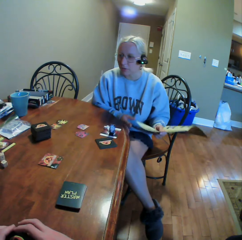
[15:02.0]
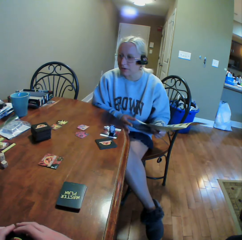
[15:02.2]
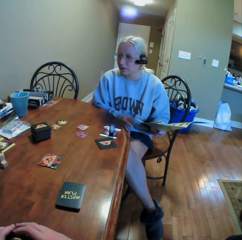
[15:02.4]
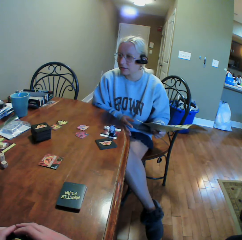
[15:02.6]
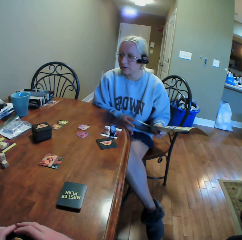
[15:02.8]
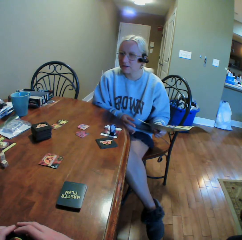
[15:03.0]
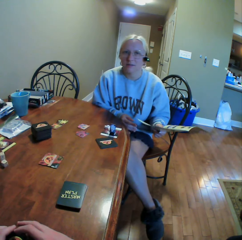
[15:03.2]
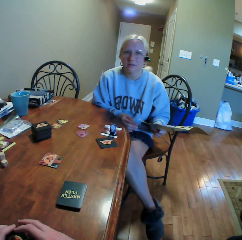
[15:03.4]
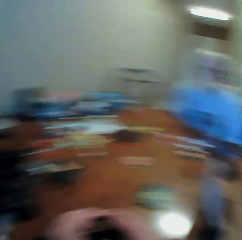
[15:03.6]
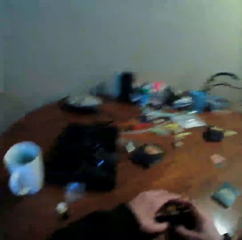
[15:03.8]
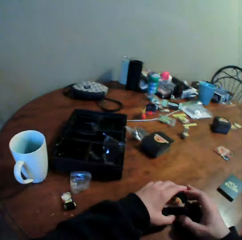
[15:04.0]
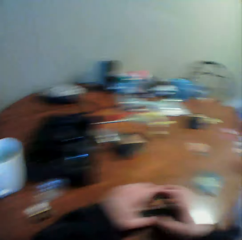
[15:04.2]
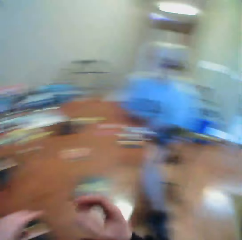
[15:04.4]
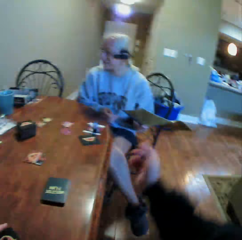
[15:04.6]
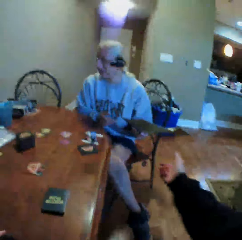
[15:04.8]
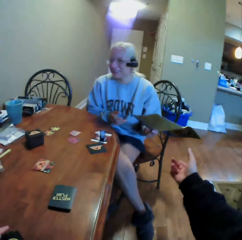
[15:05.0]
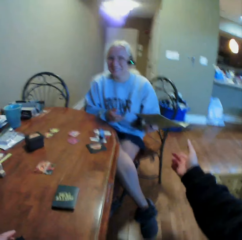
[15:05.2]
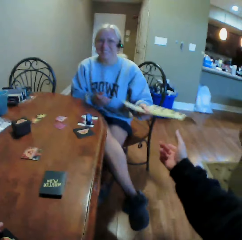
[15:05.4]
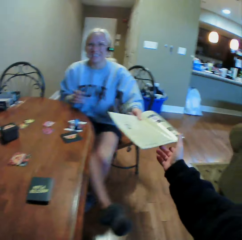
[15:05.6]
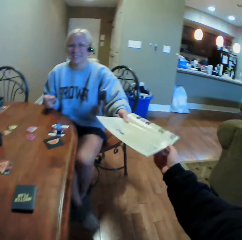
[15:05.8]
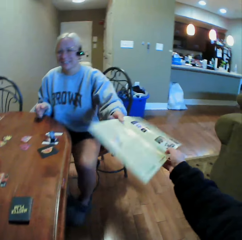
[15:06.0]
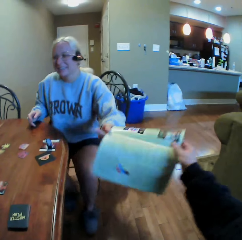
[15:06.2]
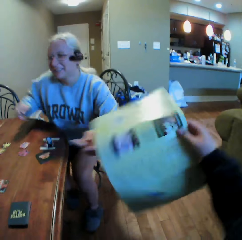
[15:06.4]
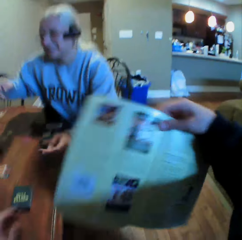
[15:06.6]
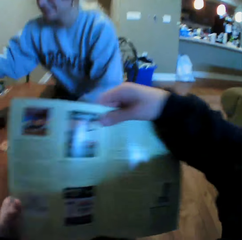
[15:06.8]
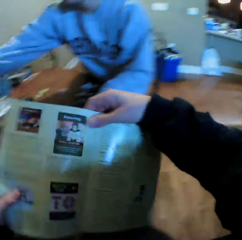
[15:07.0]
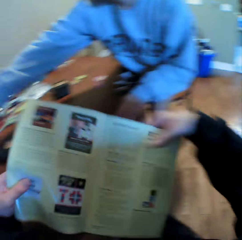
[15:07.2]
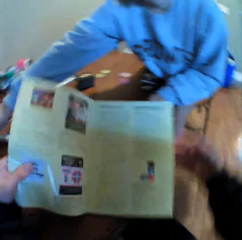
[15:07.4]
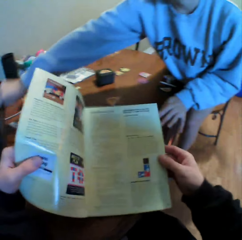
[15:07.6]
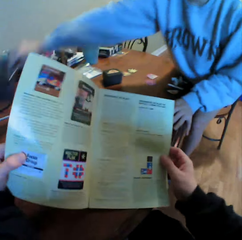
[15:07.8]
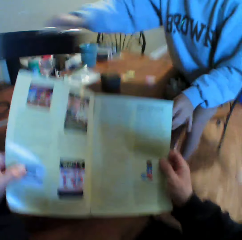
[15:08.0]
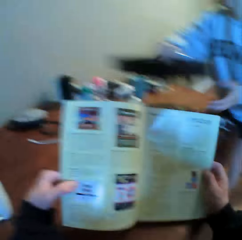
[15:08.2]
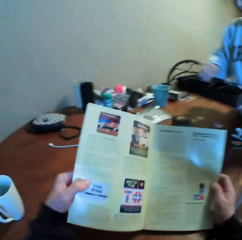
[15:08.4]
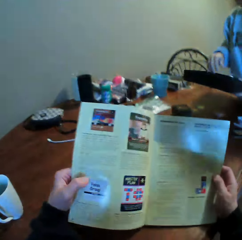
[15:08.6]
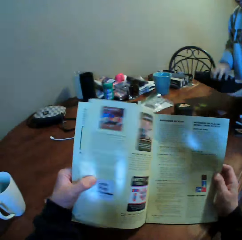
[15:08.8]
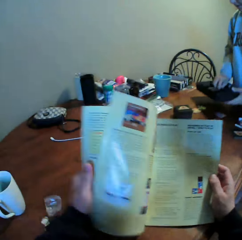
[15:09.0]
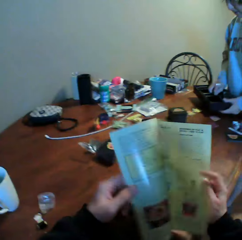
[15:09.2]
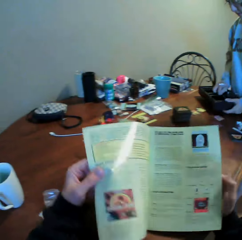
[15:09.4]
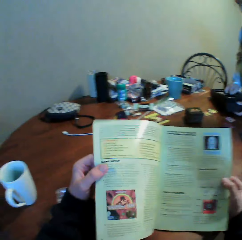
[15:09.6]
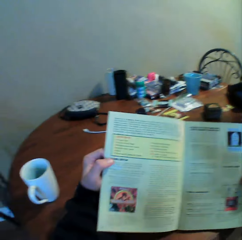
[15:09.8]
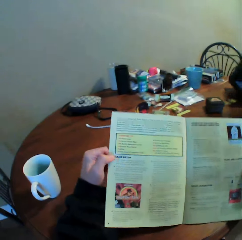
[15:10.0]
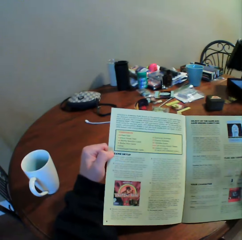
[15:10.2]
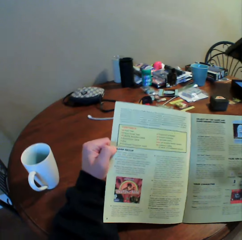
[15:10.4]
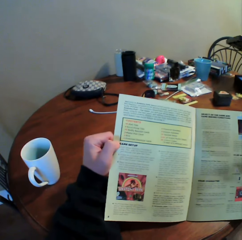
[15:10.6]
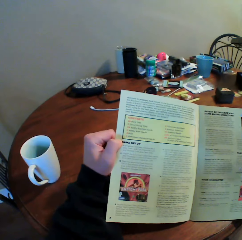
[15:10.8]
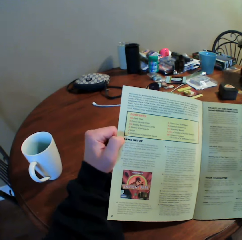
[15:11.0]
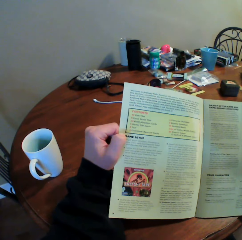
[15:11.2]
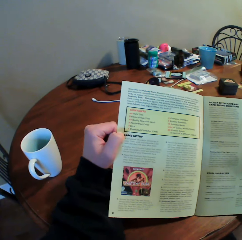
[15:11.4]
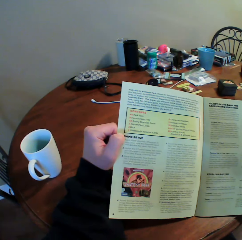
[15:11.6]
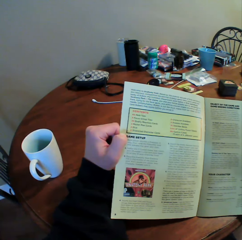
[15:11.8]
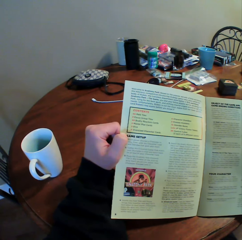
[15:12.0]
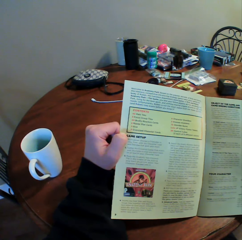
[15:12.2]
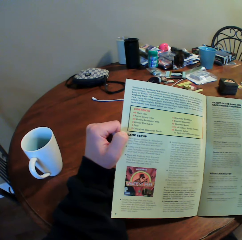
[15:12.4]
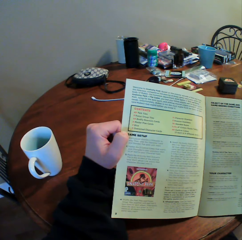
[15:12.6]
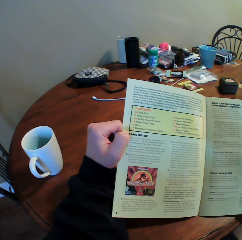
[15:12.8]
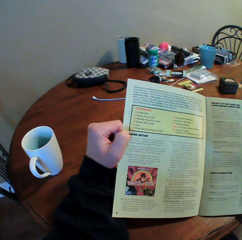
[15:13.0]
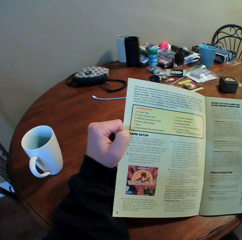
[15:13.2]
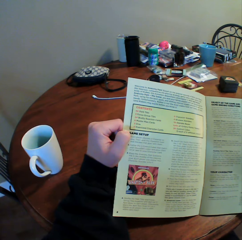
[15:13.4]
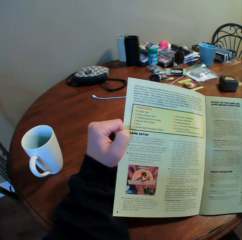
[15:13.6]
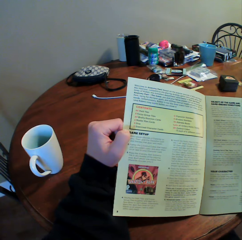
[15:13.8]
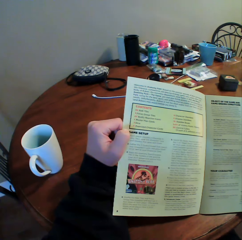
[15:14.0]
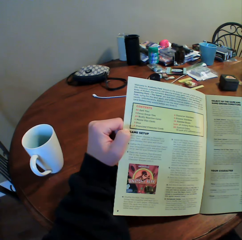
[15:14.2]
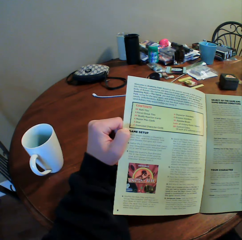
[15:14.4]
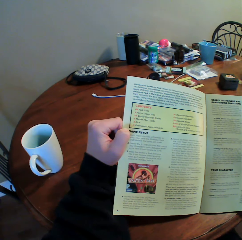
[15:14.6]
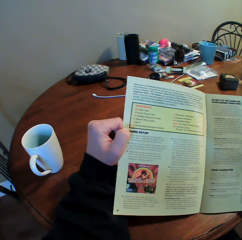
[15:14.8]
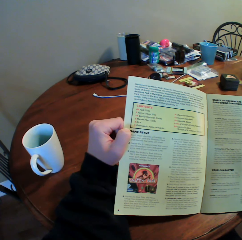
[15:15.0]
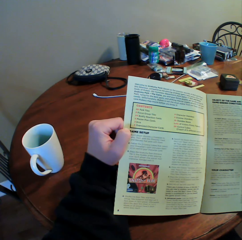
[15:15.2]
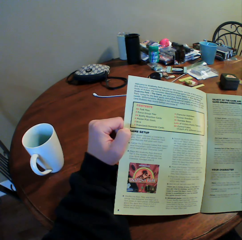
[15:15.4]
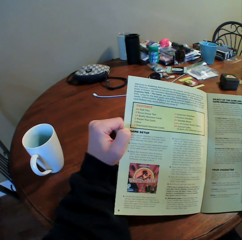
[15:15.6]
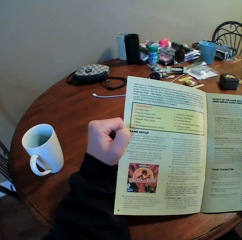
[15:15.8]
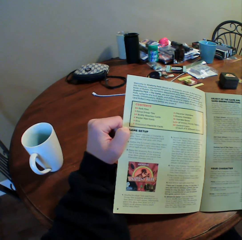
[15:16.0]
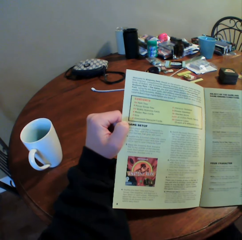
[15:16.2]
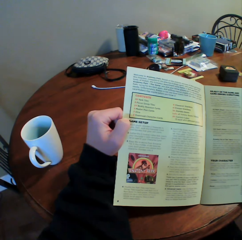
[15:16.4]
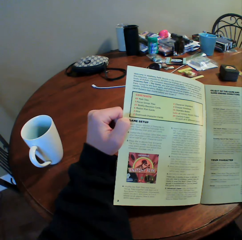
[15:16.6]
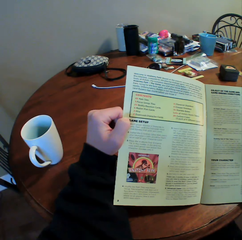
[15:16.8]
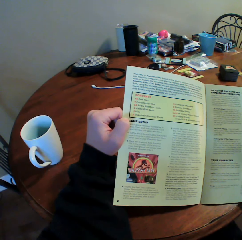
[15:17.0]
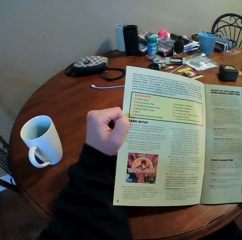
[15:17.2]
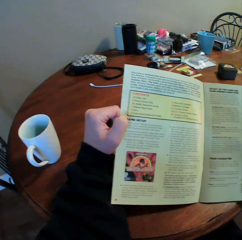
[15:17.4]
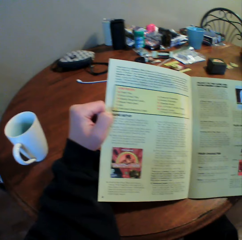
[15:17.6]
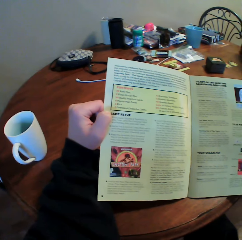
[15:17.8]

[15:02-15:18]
The woman interacts with the camera wearer. The camera wearer looks around the table. They interact with the woman. They take the manual book from the woman. The woman stands up. The camera wearer holds the manual book with both hands. The woman moves the tray on the table. The camera wearer reads the manual book.

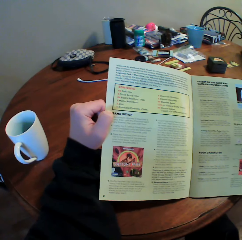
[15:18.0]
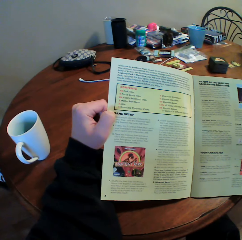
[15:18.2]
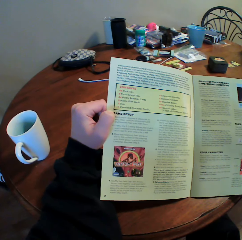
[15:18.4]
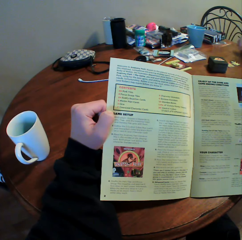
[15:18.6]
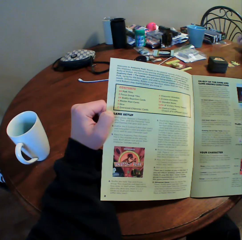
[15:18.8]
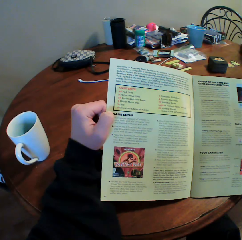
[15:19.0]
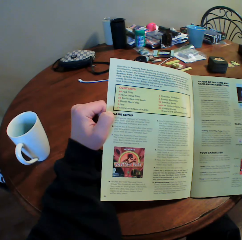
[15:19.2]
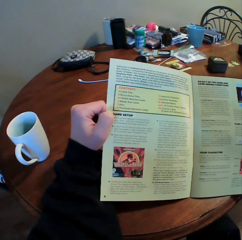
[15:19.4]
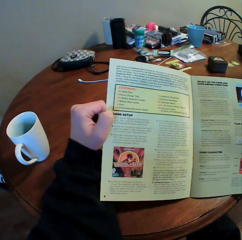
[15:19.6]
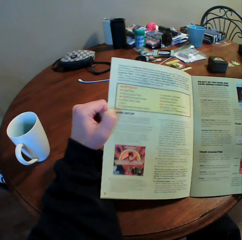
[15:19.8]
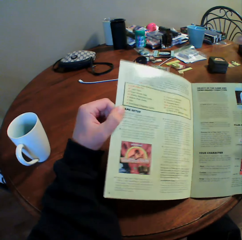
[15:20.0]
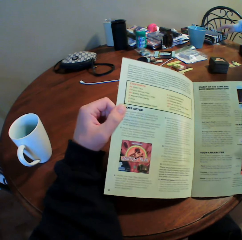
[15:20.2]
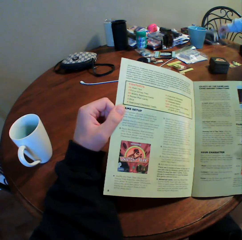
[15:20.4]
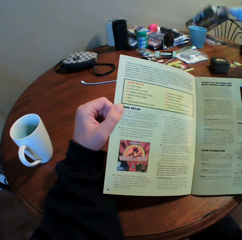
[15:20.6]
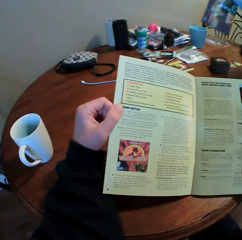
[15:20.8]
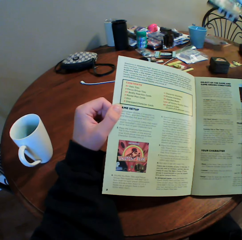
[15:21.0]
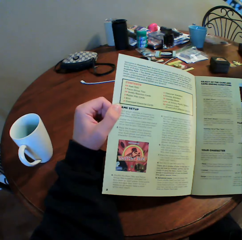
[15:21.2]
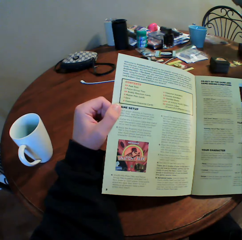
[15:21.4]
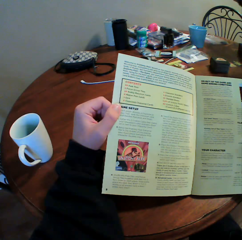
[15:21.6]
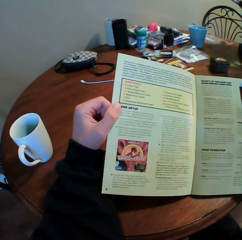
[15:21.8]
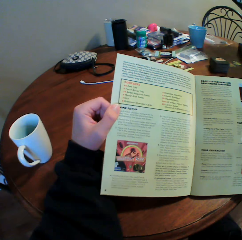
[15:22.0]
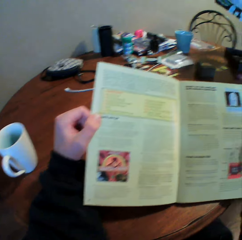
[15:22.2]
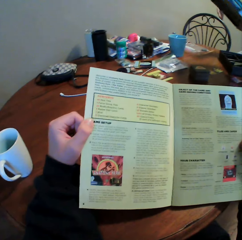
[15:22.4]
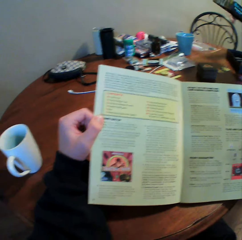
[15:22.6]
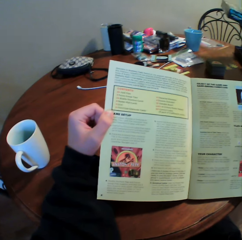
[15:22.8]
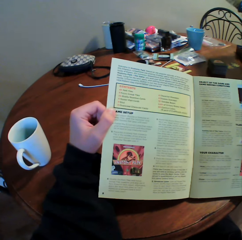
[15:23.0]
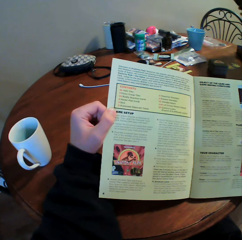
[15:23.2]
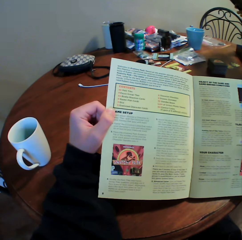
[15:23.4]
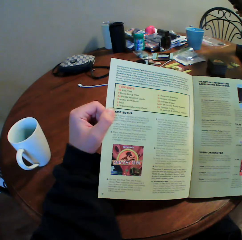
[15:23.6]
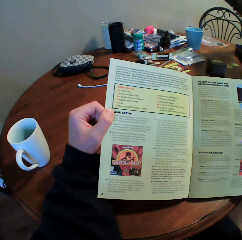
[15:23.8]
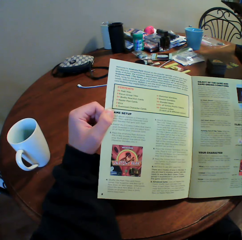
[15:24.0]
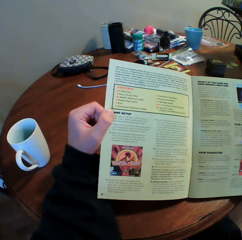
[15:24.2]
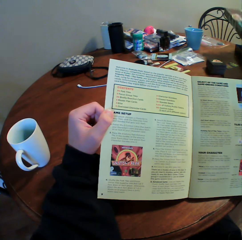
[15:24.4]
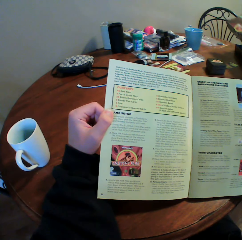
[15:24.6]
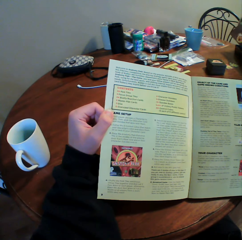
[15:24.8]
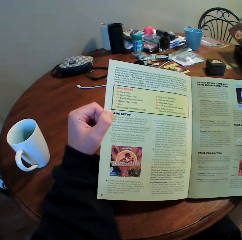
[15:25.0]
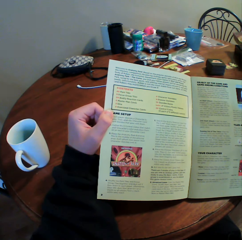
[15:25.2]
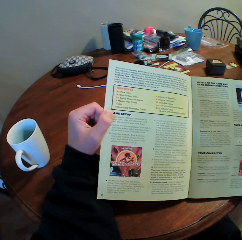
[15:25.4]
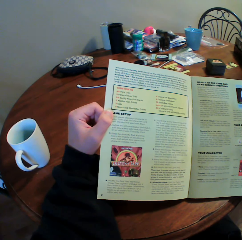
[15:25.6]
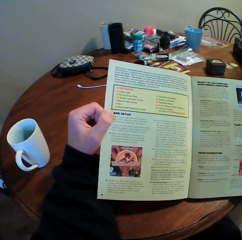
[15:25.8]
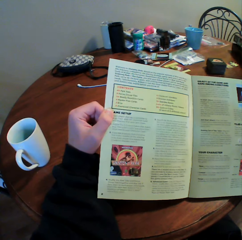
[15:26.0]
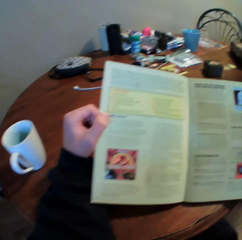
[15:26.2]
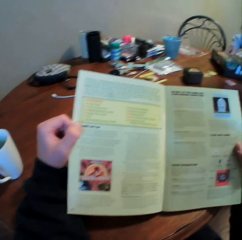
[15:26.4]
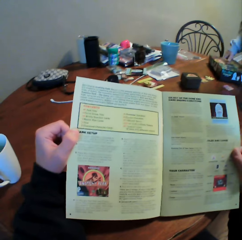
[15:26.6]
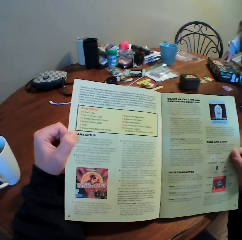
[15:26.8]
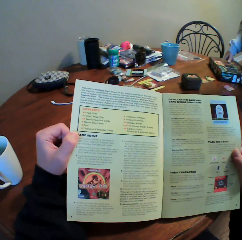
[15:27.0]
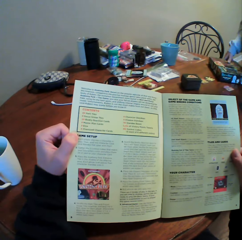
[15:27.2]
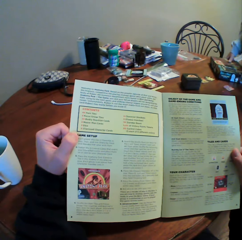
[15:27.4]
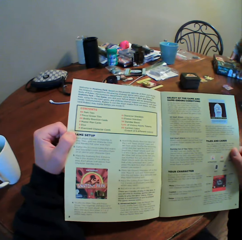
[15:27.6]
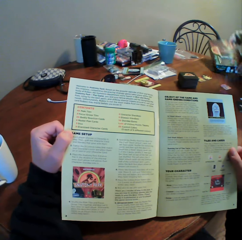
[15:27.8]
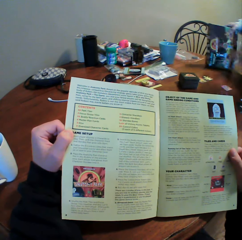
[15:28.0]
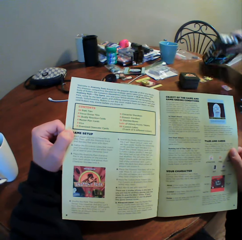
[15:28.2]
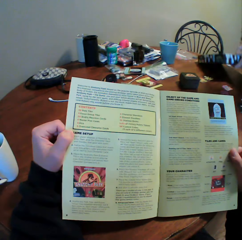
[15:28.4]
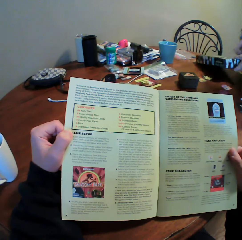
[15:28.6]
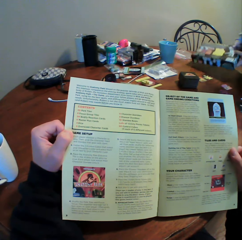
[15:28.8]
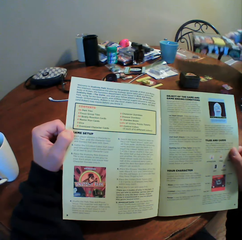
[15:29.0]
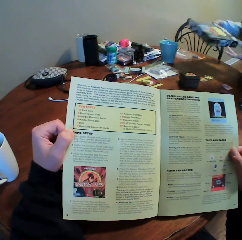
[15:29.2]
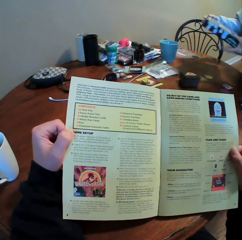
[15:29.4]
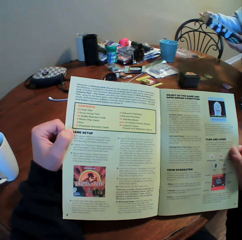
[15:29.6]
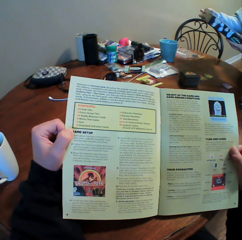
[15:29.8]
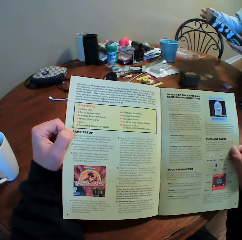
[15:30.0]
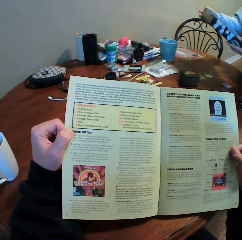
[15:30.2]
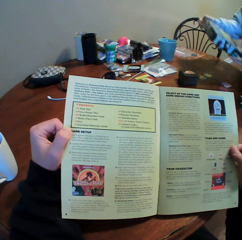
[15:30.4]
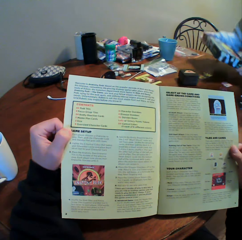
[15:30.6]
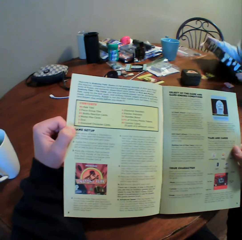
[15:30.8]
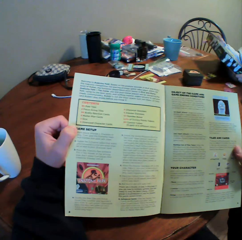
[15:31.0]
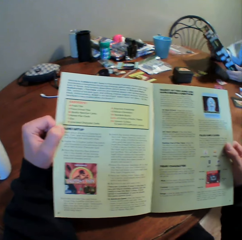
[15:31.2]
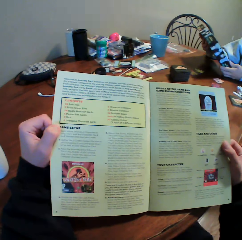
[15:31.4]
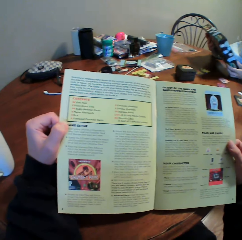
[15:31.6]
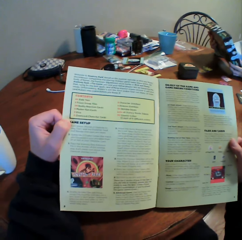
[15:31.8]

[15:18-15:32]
The woman picks up the box from the table. The camera wearer reads the manual book.
